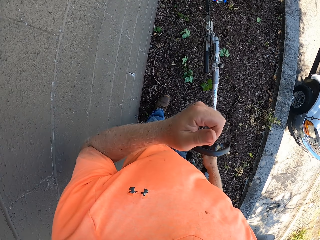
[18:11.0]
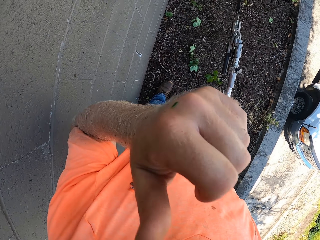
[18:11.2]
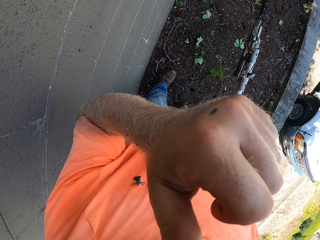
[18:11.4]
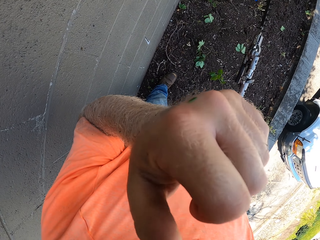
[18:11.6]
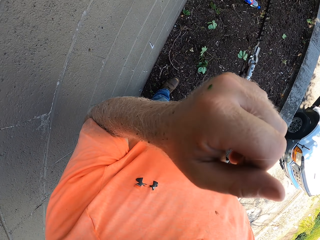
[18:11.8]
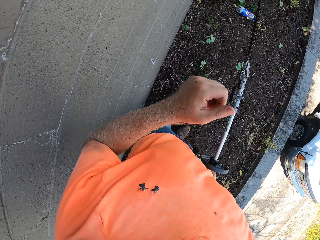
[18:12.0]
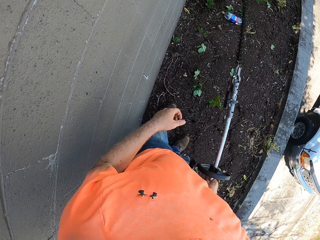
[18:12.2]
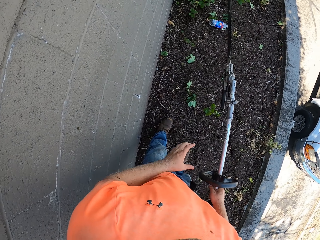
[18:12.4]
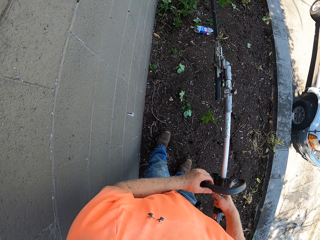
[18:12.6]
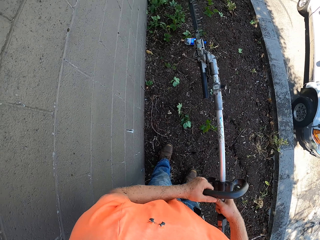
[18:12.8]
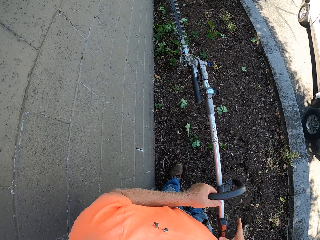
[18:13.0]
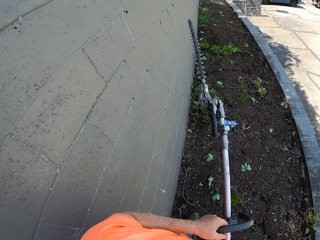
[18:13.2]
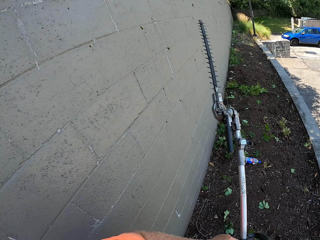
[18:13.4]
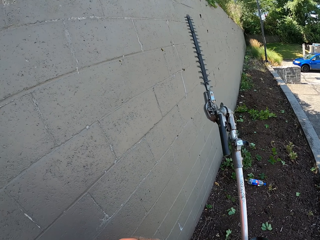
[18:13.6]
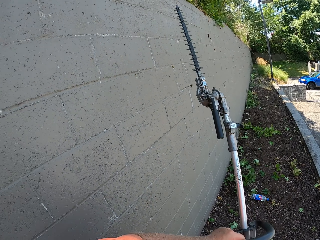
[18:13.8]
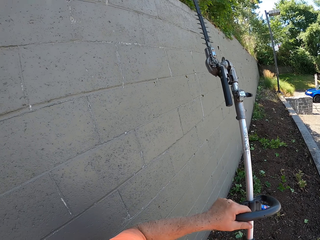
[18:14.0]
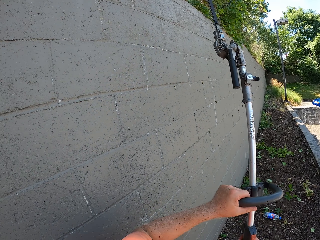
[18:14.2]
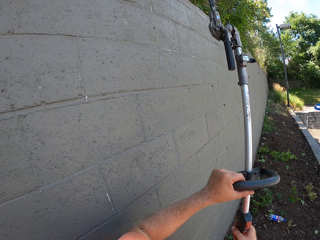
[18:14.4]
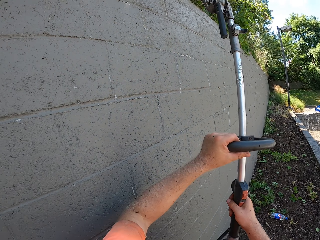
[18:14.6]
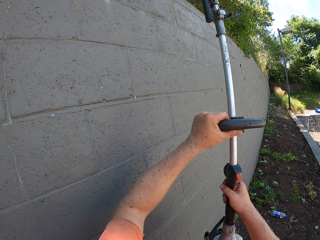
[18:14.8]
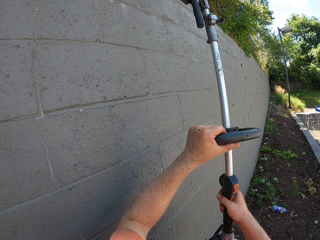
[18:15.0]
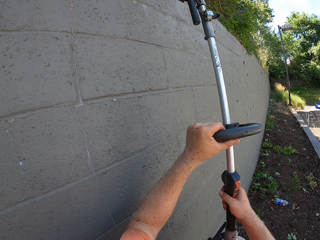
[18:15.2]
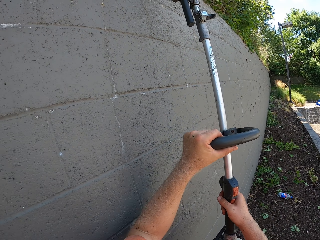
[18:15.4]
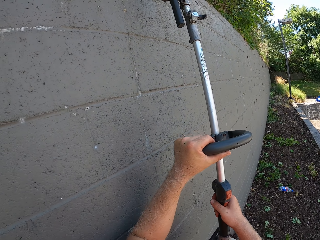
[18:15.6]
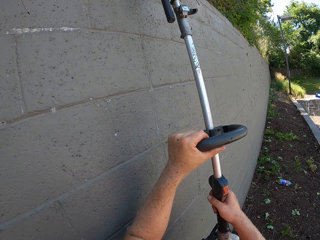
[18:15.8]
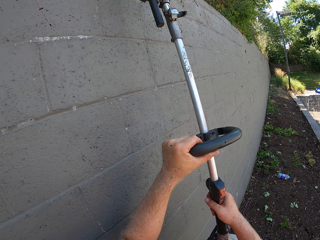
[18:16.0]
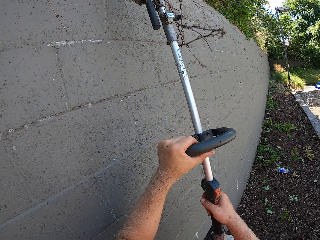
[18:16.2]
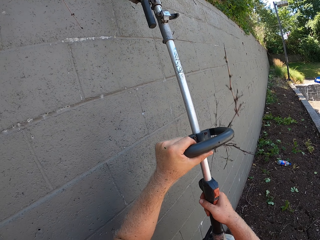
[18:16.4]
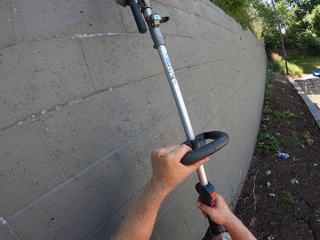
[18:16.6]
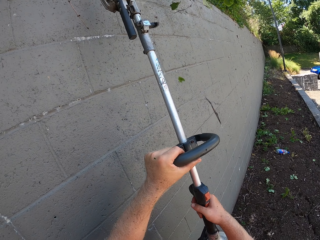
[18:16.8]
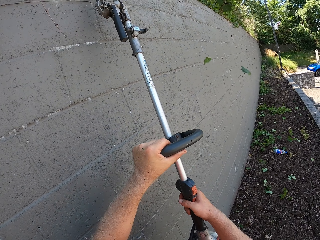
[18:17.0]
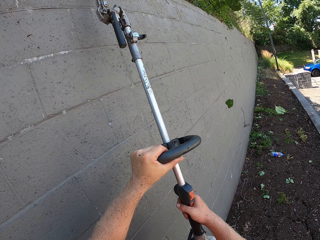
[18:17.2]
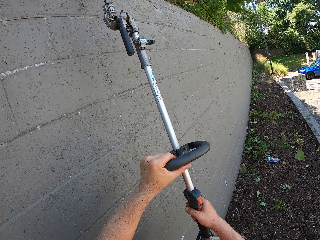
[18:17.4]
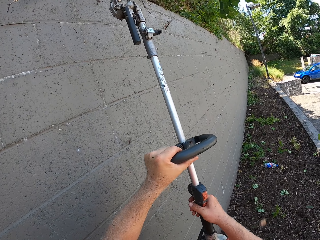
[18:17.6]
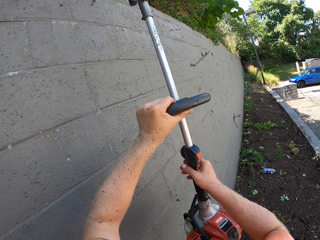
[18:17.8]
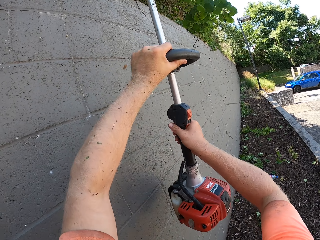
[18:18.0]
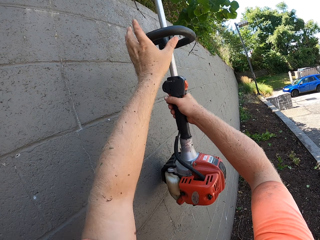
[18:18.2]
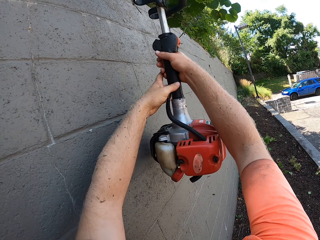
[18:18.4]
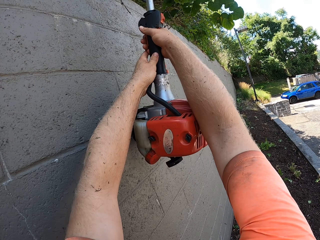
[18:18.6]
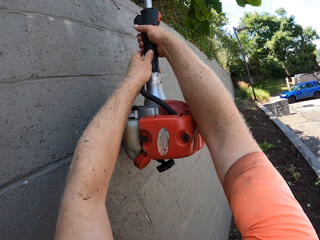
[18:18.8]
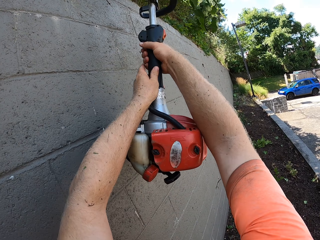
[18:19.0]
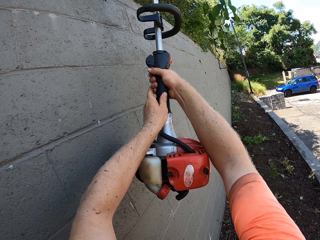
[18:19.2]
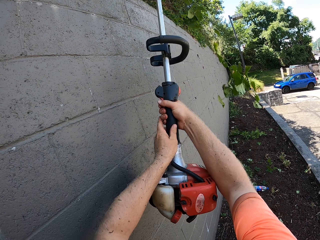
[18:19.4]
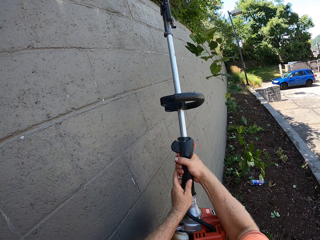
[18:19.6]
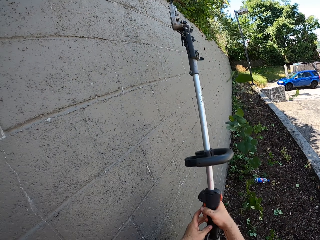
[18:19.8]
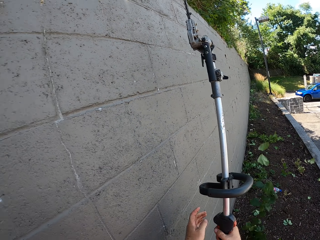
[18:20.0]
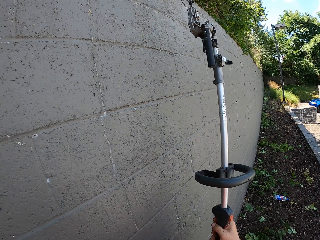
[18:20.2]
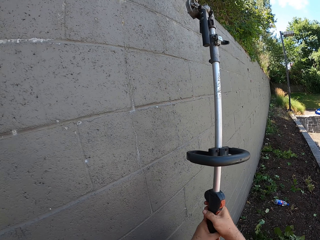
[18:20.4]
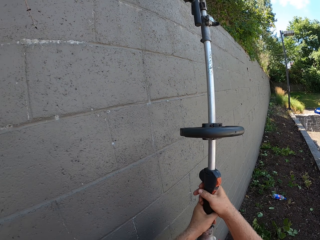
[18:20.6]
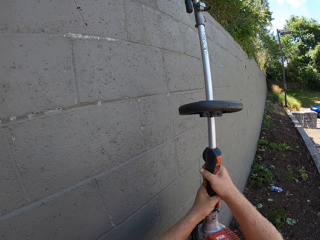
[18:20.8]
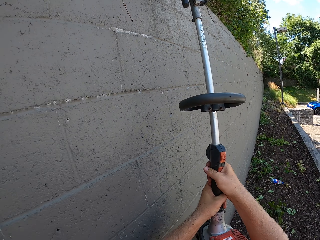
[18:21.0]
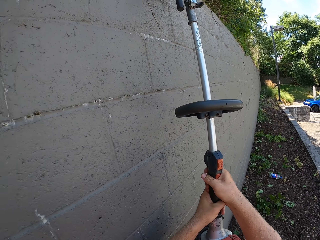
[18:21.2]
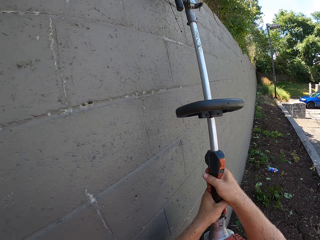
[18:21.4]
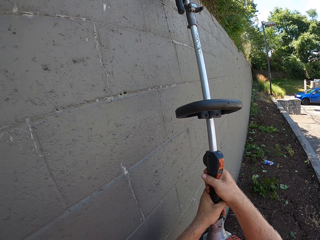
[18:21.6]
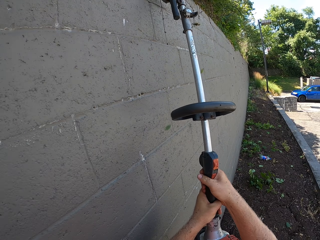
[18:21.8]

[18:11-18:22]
The camera wearer holds the hedge trimmer with his right hand. He scratches his nose with his left thumb. He holds the hedge trimmer with his left hand. He trims the edges of flowers on the wall with the hedge trimmer in his hands.

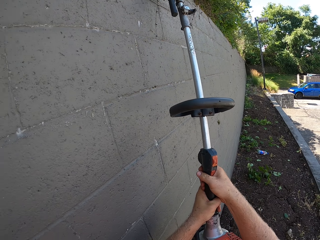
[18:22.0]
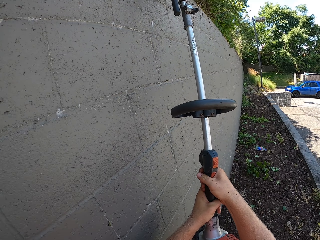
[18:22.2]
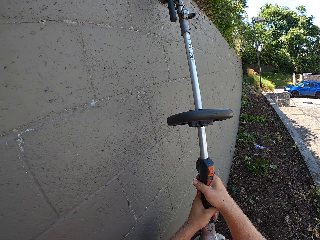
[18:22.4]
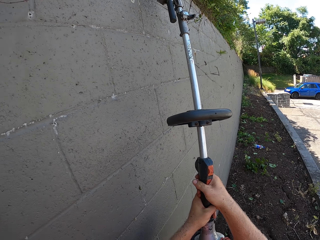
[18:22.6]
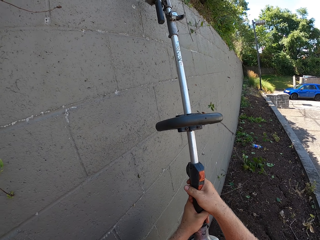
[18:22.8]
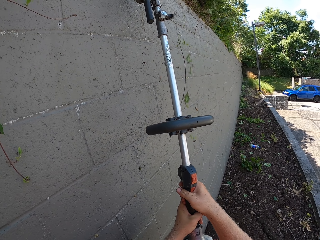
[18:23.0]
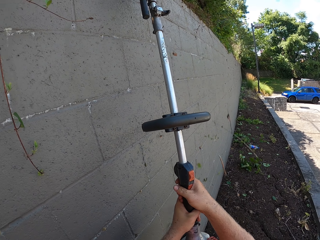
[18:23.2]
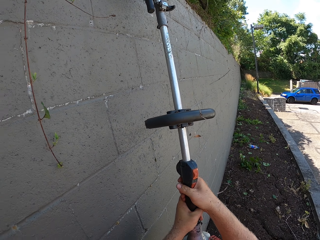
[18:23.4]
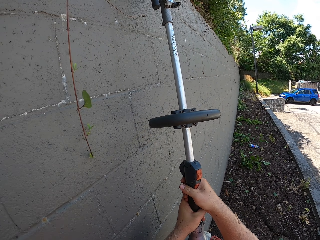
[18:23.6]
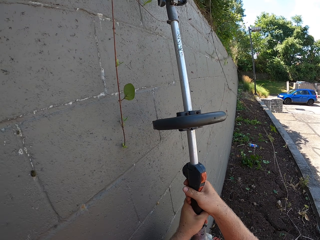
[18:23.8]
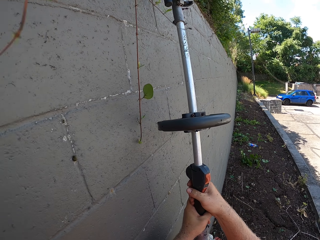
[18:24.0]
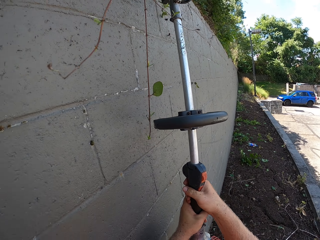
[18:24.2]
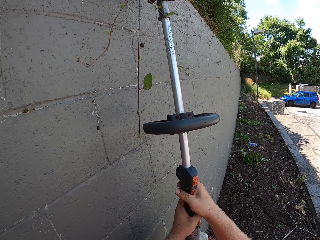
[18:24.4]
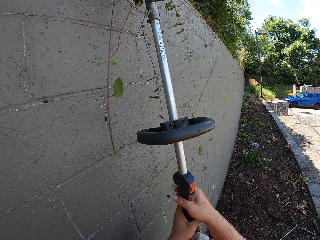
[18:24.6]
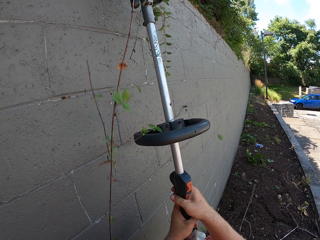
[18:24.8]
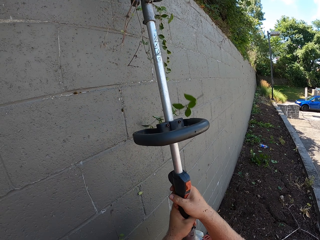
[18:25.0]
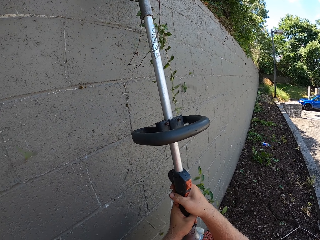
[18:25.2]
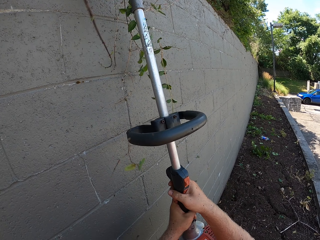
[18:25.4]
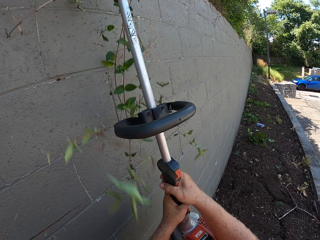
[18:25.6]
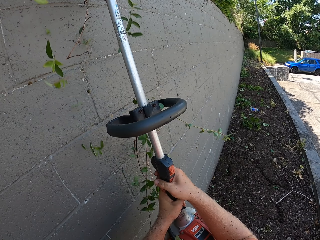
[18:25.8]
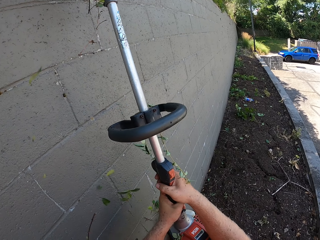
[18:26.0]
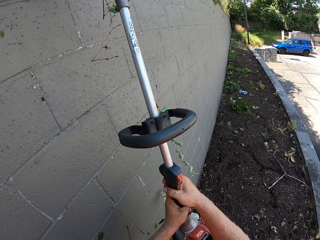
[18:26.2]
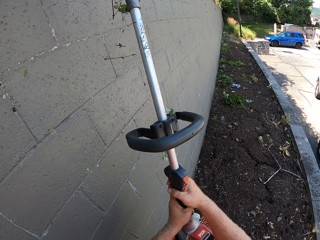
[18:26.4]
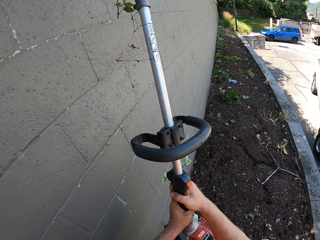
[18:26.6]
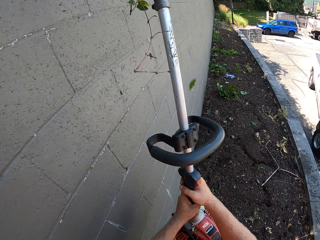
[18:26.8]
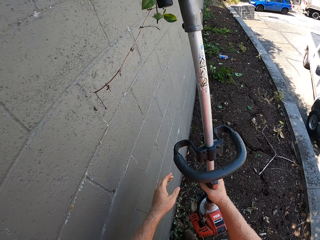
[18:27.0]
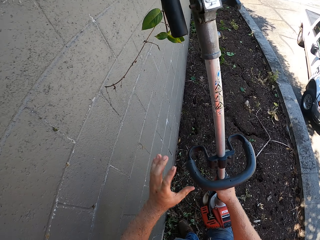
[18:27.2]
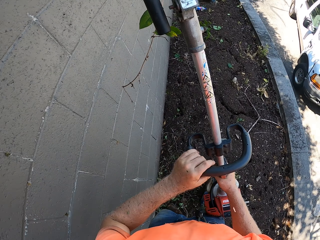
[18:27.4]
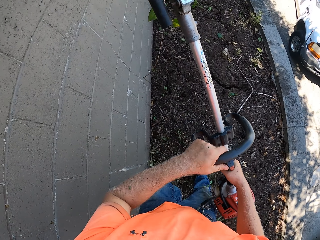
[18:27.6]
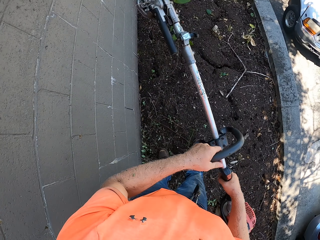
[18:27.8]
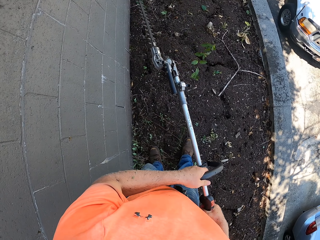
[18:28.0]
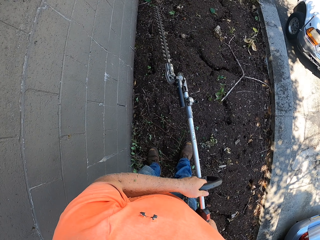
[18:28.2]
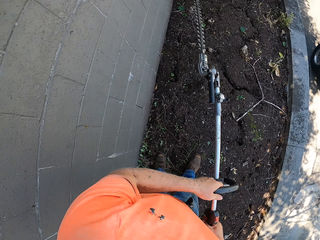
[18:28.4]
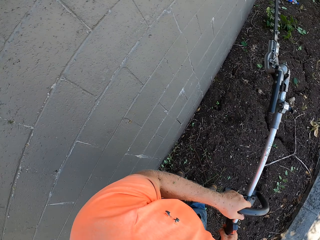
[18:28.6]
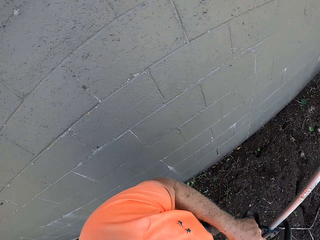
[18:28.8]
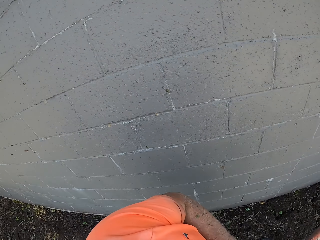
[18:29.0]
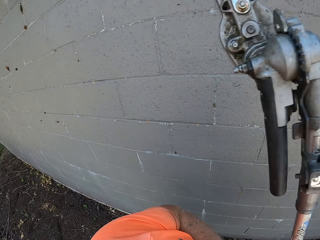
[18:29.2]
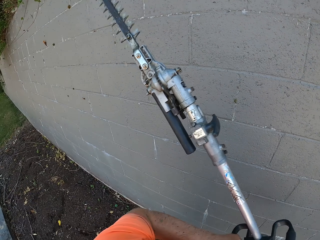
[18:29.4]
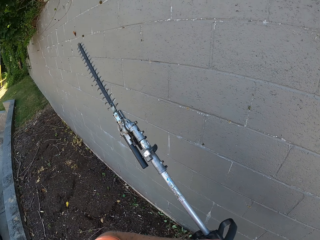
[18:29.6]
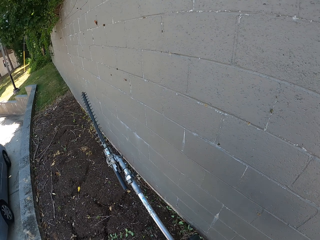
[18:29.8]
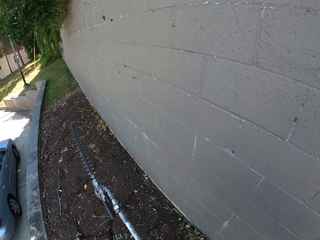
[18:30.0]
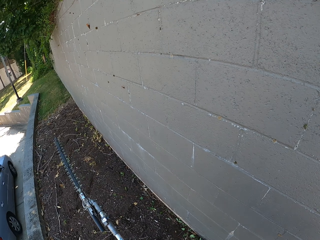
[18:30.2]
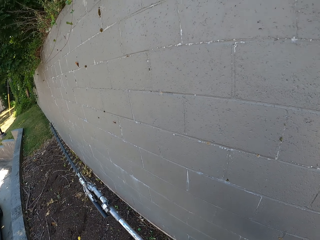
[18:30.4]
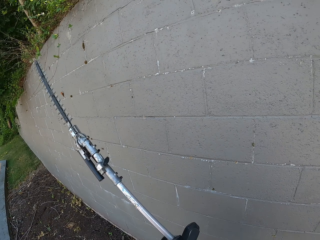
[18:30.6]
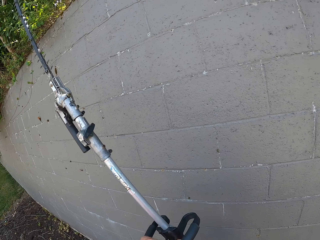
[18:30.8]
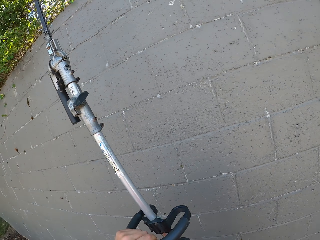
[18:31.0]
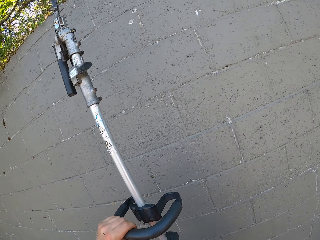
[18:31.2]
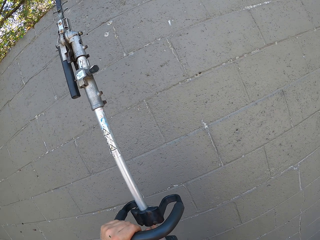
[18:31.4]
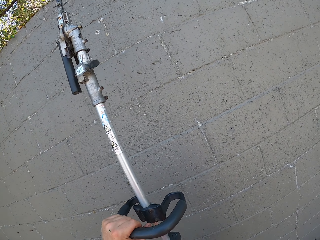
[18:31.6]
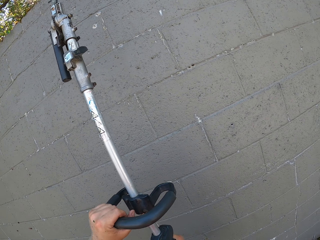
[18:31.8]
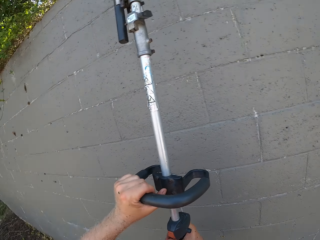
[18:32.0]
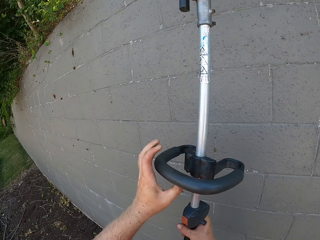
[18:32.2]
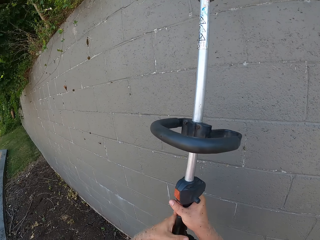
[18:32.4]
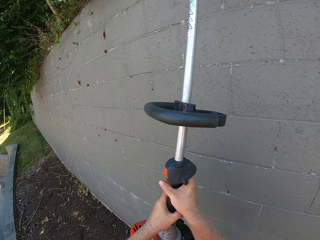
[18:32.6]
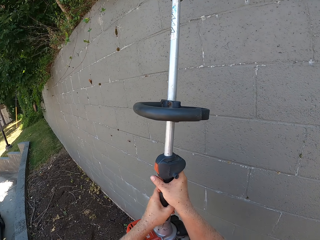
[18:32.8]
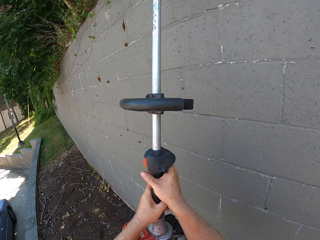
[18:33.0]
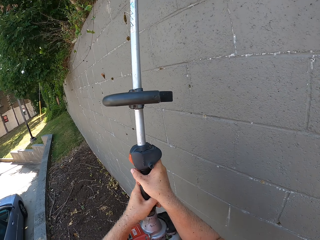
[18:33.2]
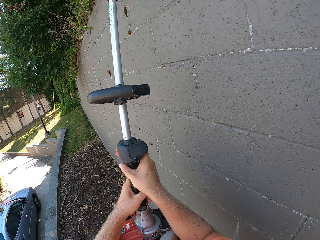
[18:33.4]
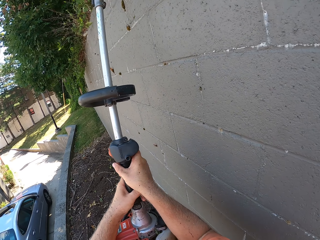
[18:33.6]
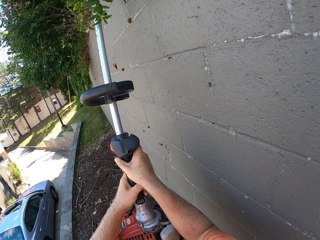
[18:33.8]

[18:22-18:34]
The camera wearer trims hedge bushes on the wall with the hedge trimmer in both hands.
